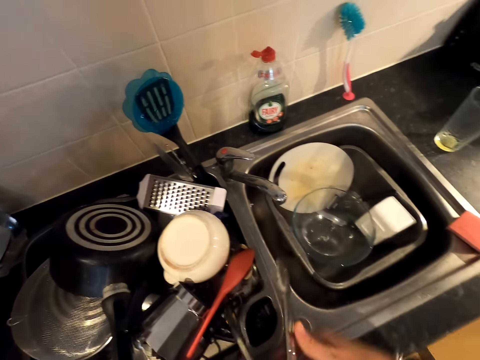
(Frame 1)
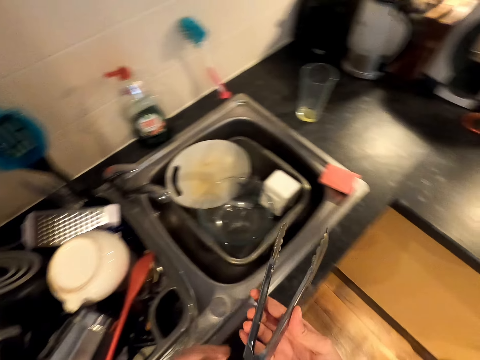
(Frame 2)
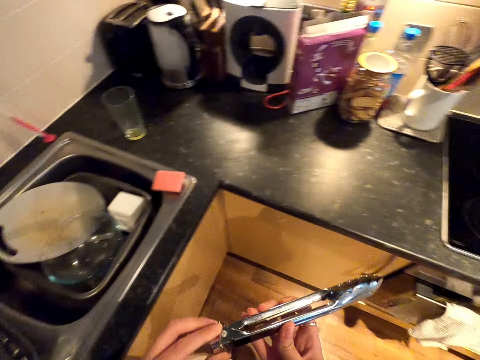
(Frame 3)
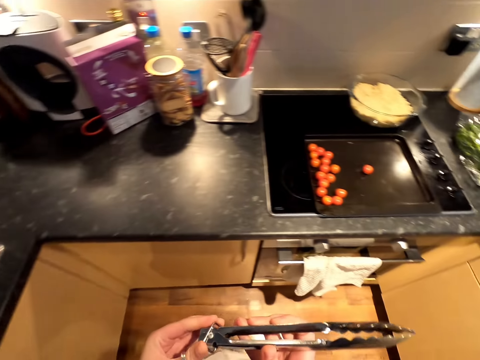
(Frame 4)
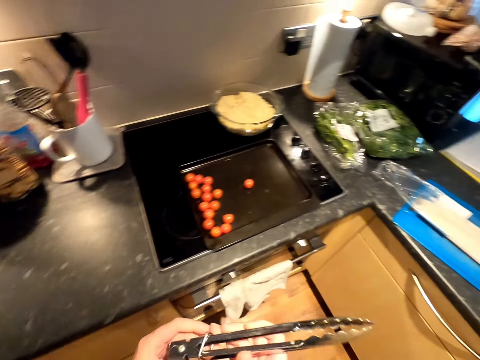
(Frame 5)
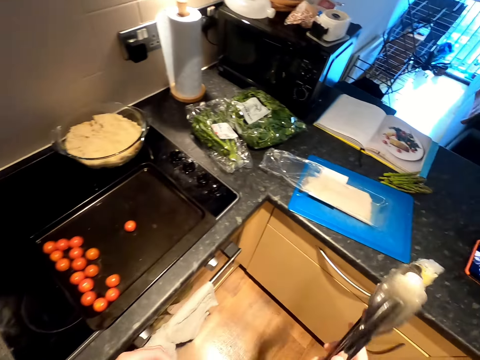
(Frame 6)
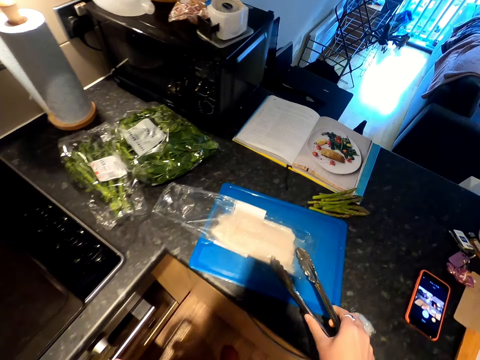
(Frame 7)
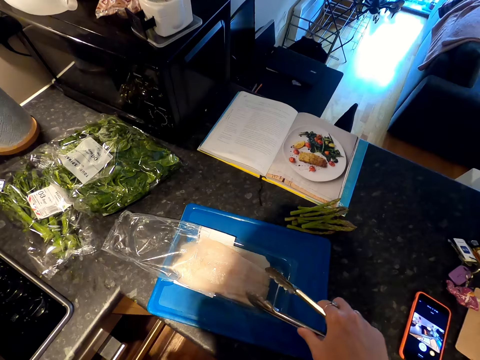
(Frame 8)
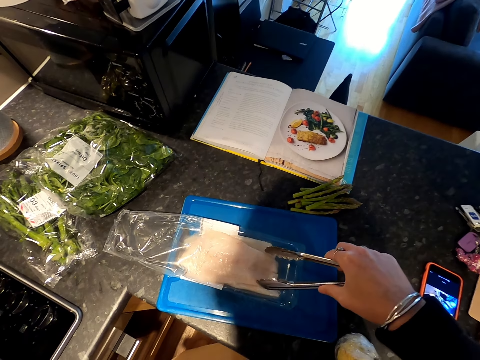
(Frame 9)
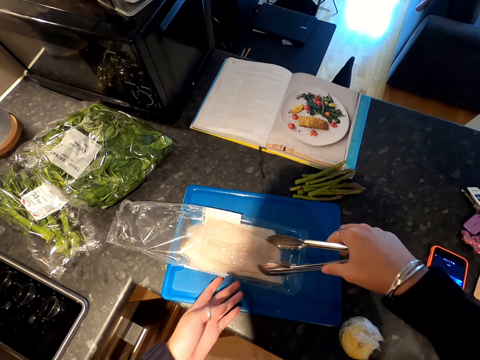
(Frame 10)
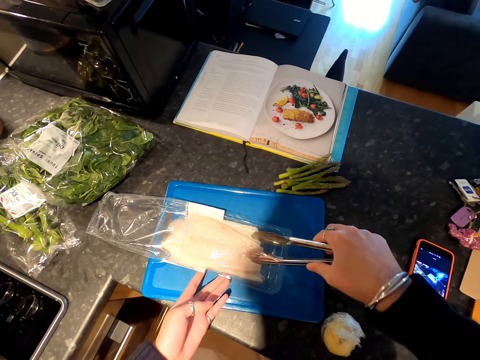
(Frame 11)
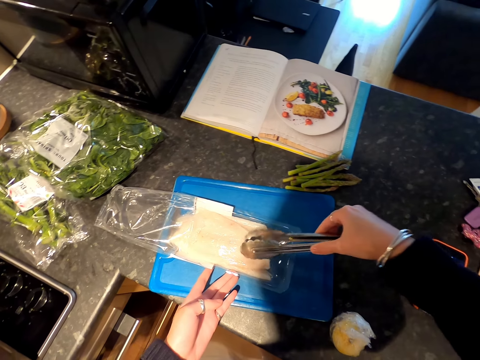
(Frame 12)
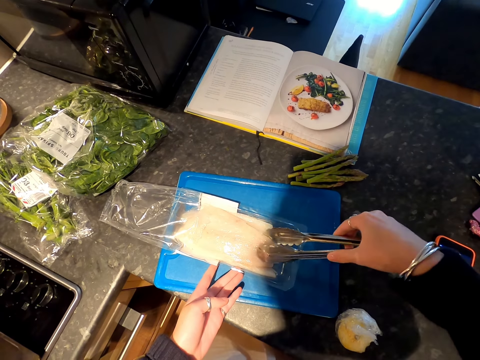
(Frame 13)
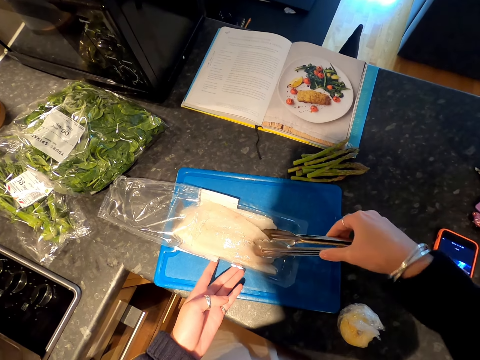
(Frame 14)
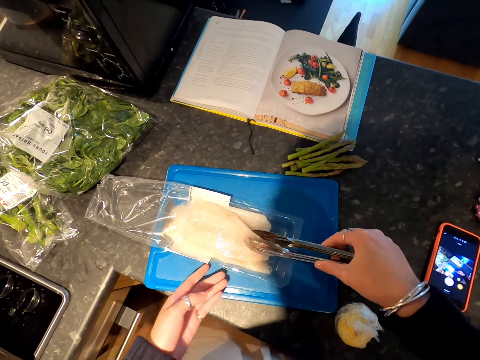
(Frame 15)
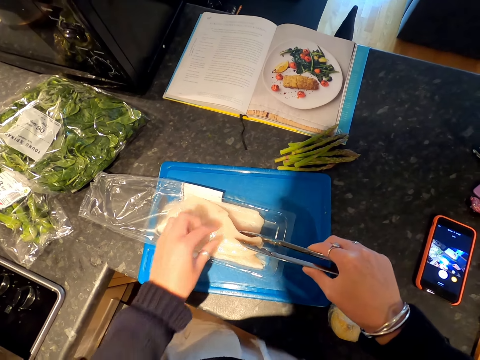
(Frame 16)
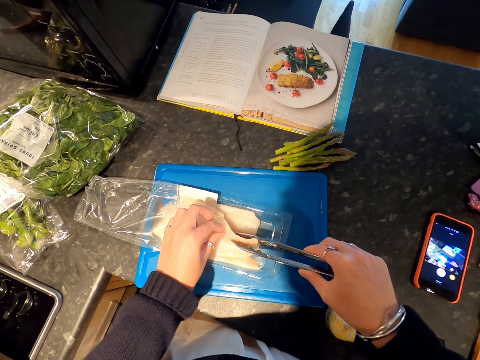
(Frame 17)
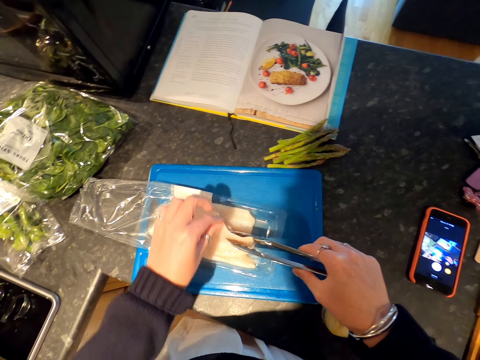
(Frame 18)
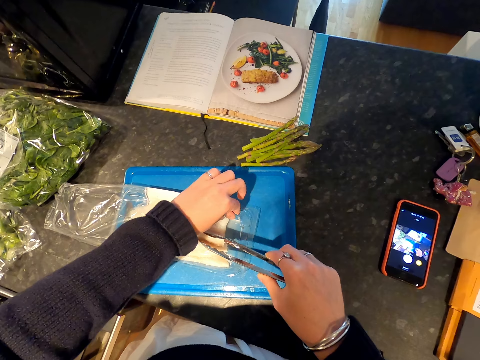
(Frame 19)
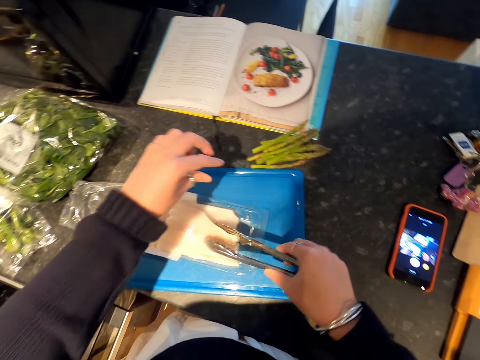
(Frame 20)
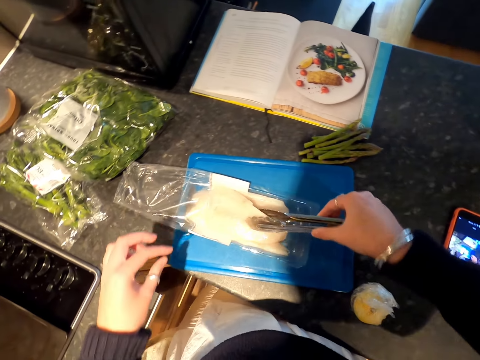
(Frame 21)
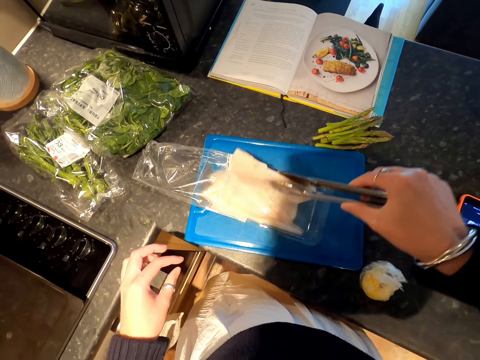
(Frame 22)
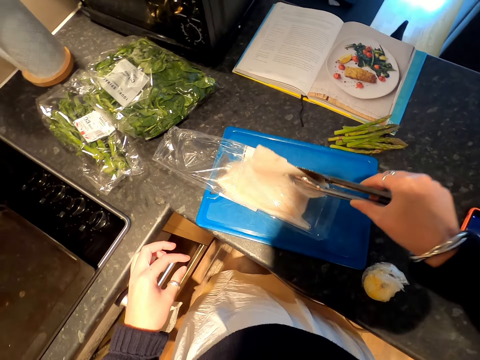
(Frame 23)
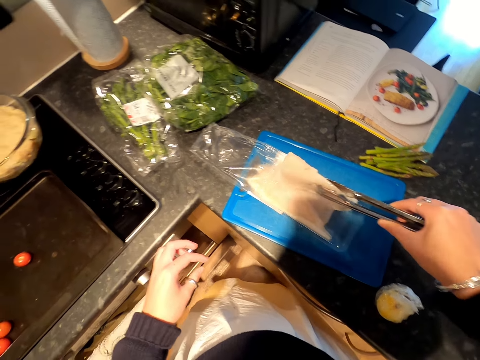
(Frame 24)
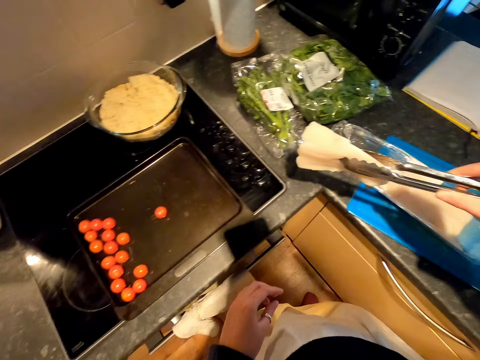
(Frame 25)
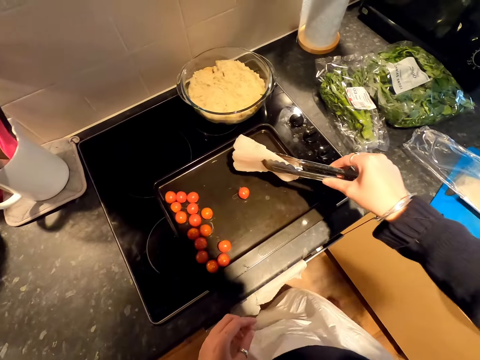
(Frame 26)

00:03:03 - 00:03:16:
The camera wearer picks up a kitchen tong from the utensils. She holds the tong with both her hands. She holds the fish with the tong. She picks up something from the fish. She puts something beside the tin. She picks up the fish from the tin.

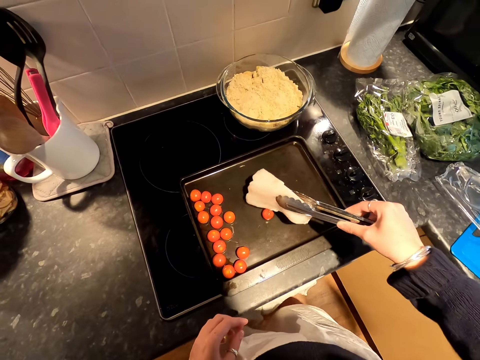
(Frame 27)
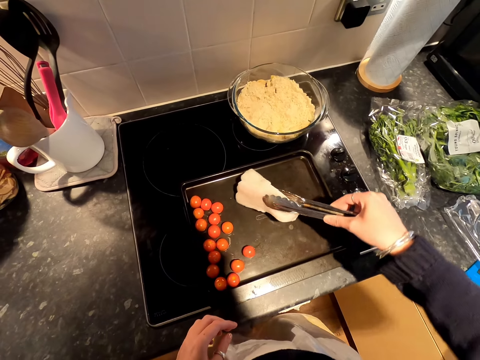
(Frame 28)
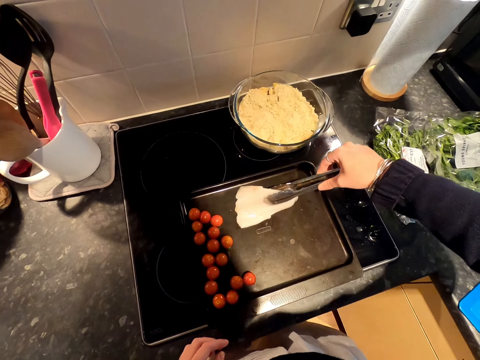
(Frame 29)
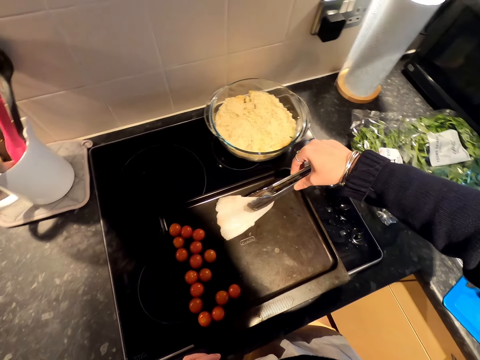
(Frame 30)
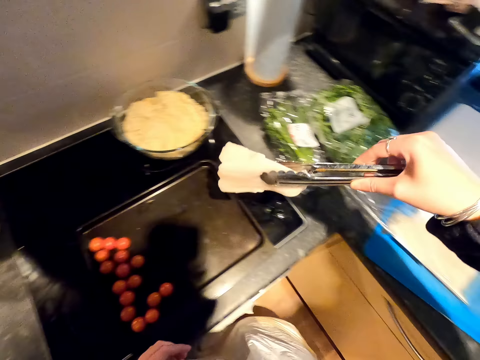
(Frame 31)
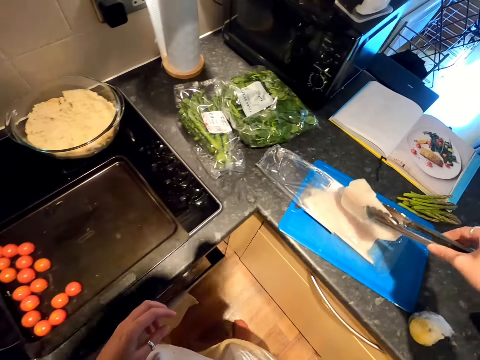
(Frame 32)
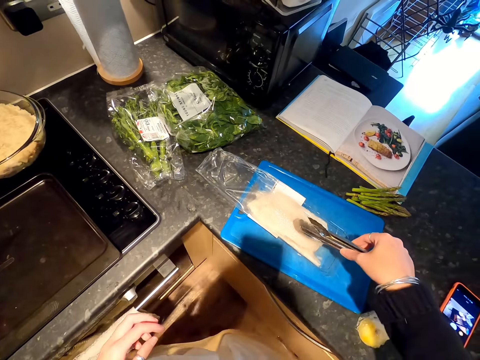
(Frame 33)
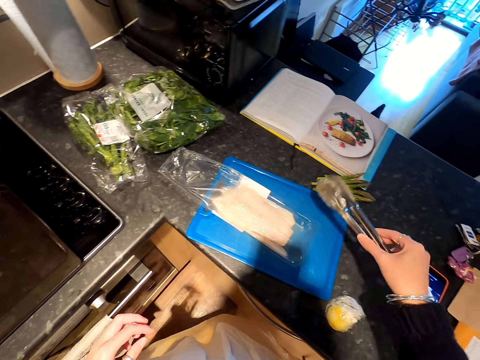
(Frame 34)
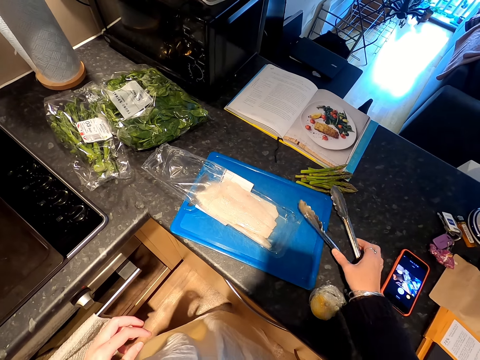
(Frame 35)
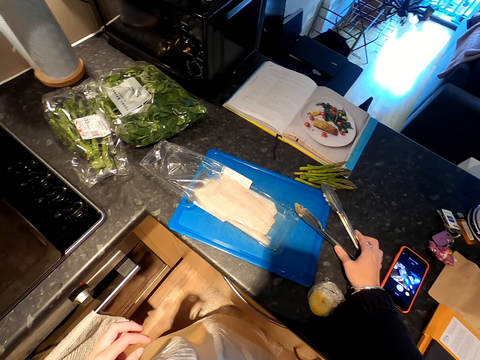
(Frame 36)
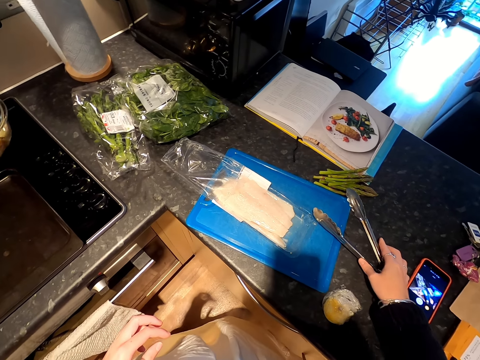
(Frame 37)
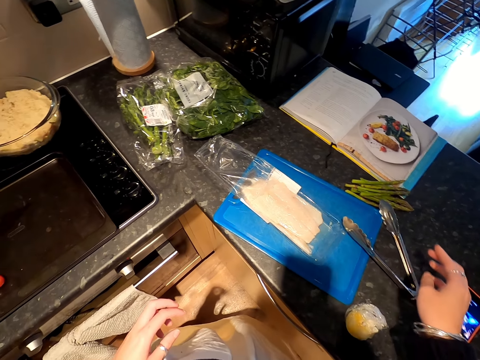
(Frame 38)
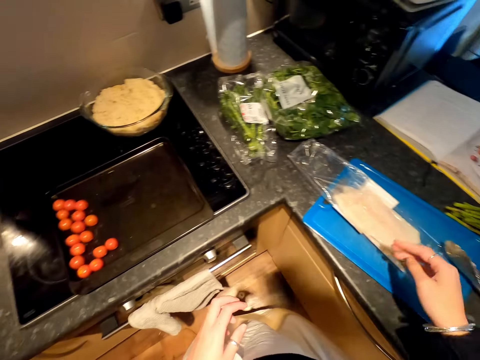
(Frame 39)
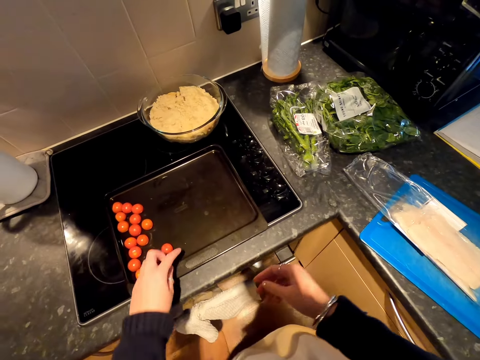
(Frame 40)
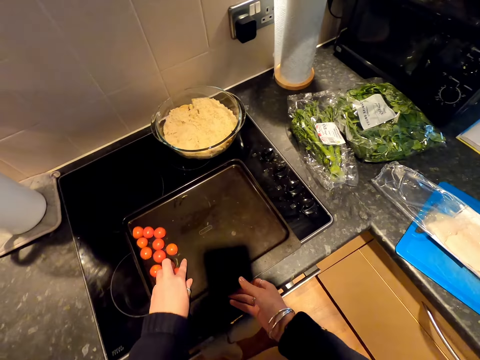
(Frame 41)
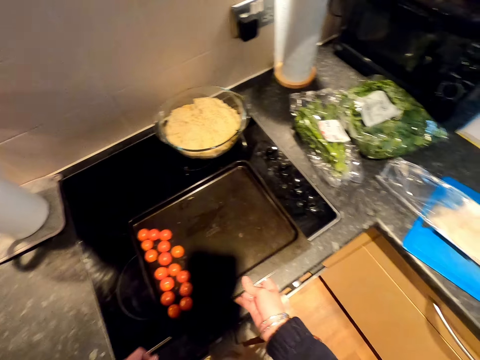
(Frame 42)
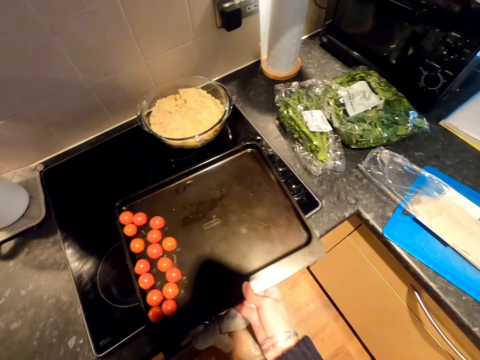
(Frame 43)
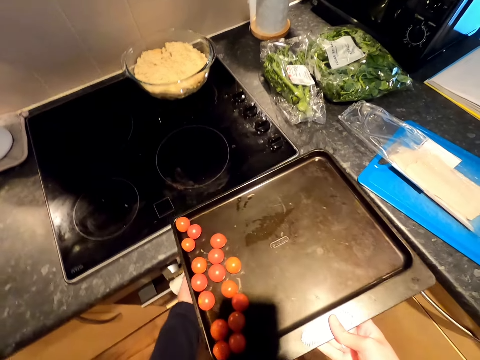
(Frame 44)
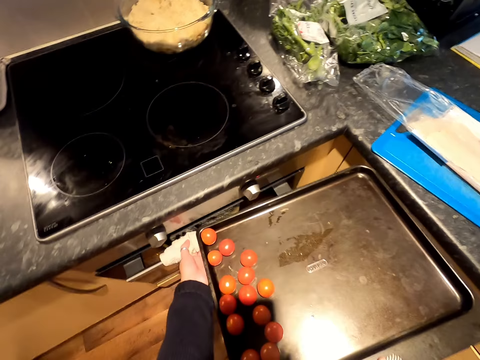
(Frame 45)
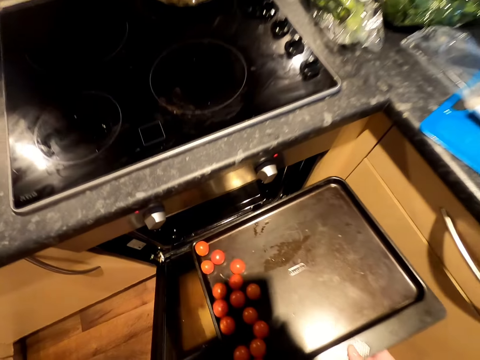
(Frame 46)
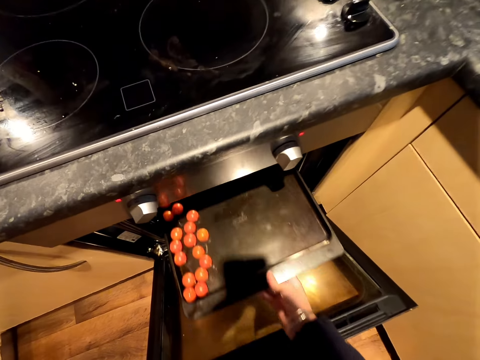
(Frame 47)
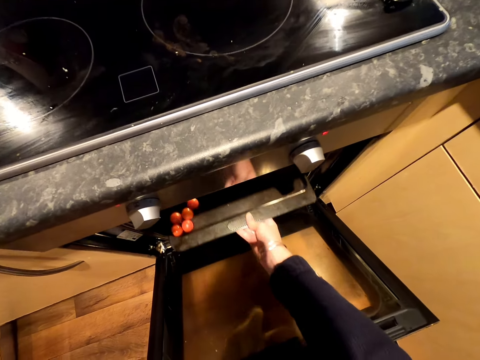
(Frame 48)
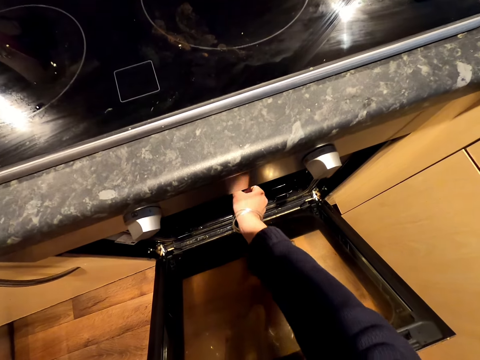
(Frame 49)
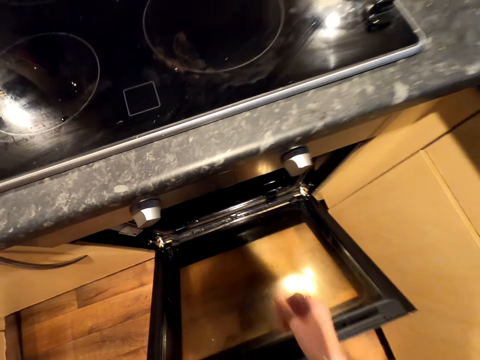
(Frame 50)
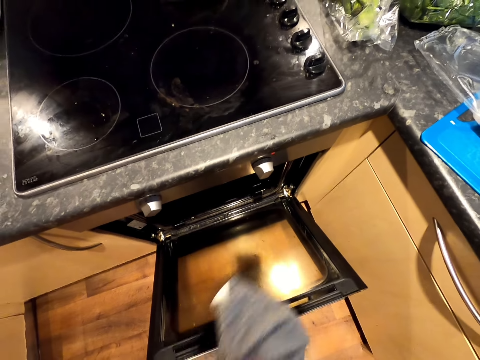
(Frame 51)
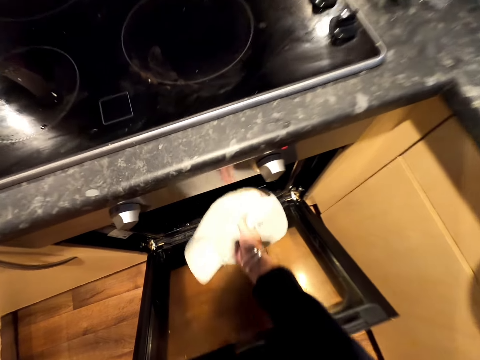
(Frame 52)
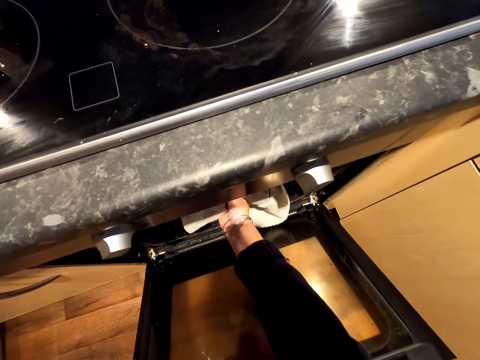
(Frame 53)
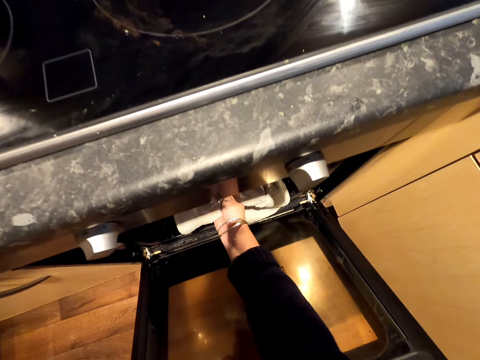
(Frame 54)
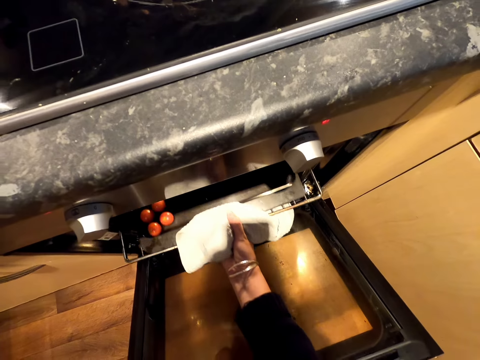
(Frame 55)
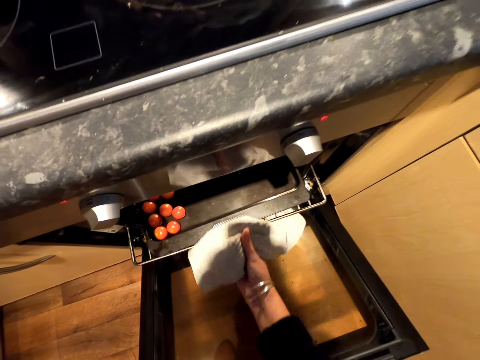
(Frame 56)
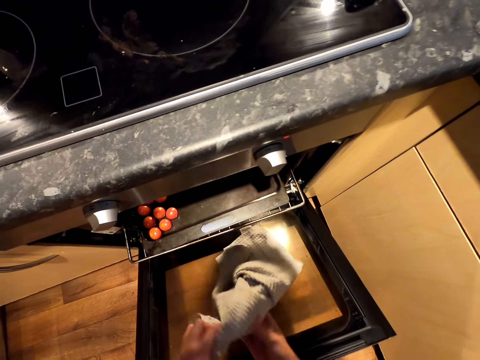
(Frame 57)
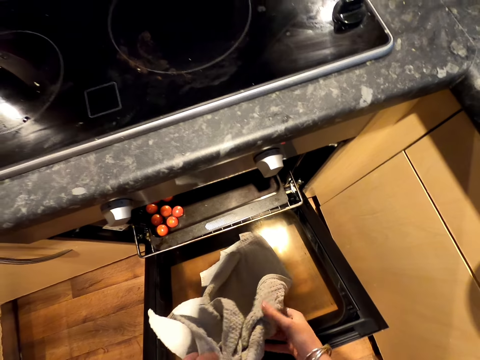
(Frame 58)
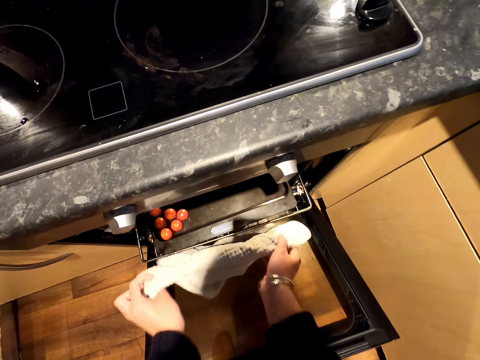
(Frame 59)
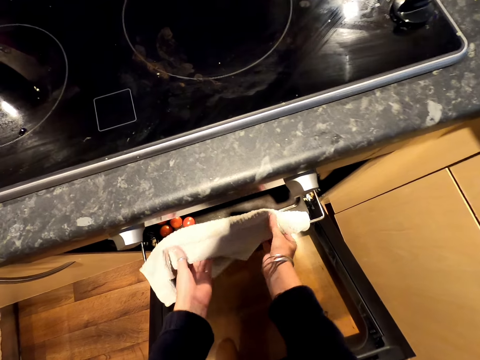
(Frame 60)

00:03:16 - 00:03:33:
The camera wearer puts the fish on the tray. She removes the fish from the tray. She puts the fish in the tin. A man speaks to the camera wearer. The camera wearer puts the kitchen tong on the counter top. She speaks to the man. She holds the tomatoes with her left hand. She carries the tray. She carries the tray again. She removes the tray. She opens the oven with her left hand. She puts the tray inside the oven. She speaks to the man. She pulls the tray from the oven with her right hand.
